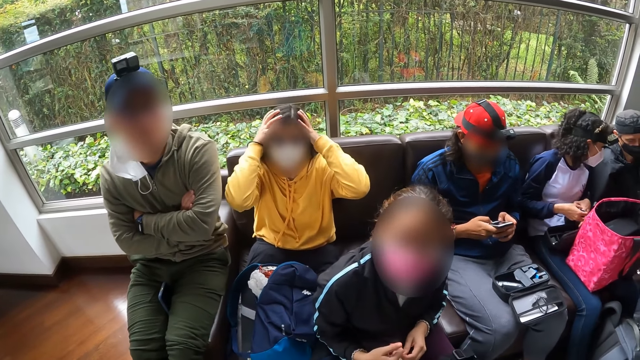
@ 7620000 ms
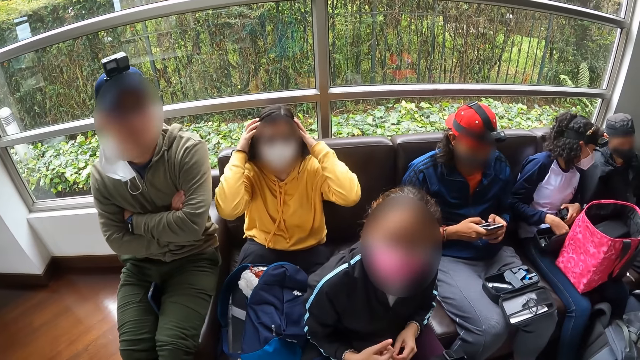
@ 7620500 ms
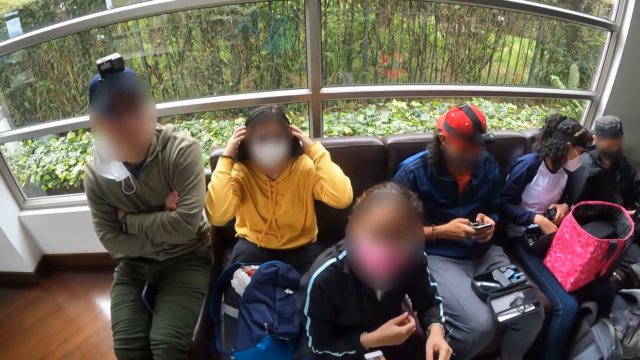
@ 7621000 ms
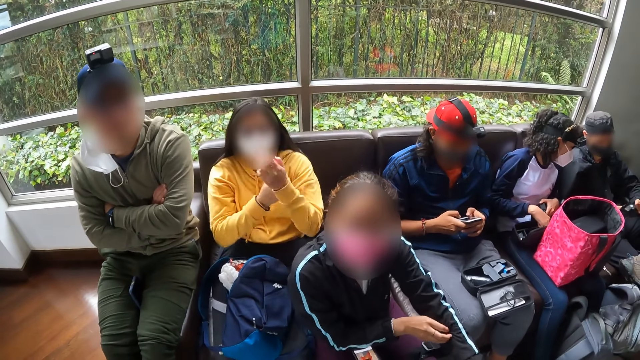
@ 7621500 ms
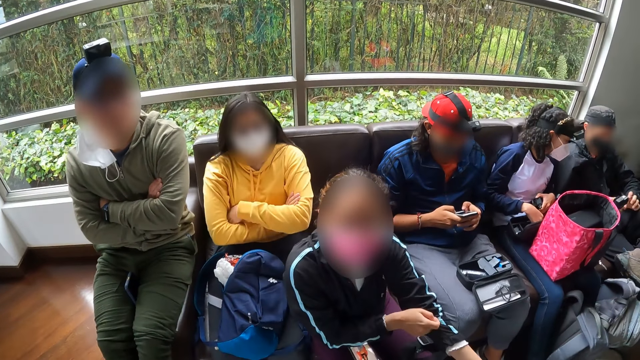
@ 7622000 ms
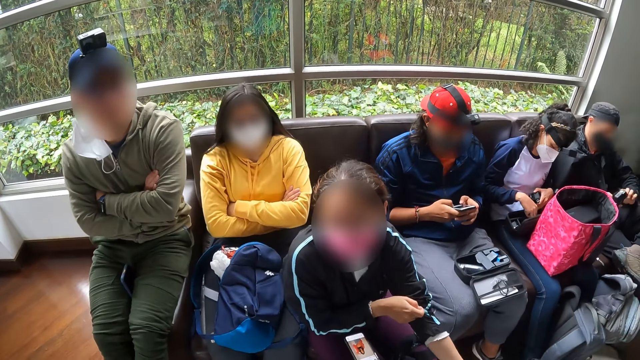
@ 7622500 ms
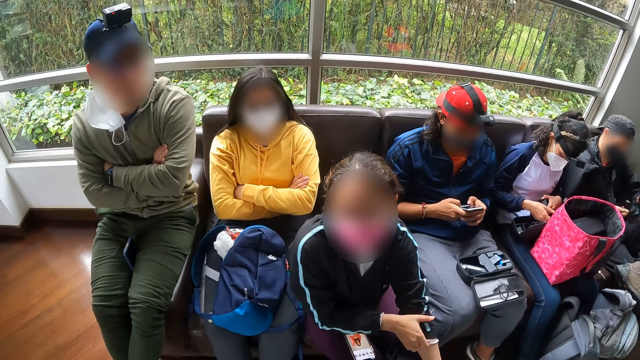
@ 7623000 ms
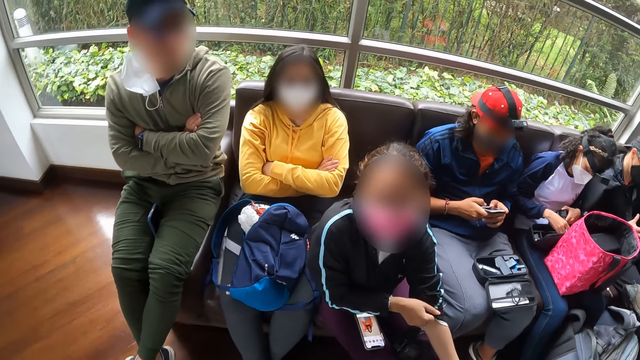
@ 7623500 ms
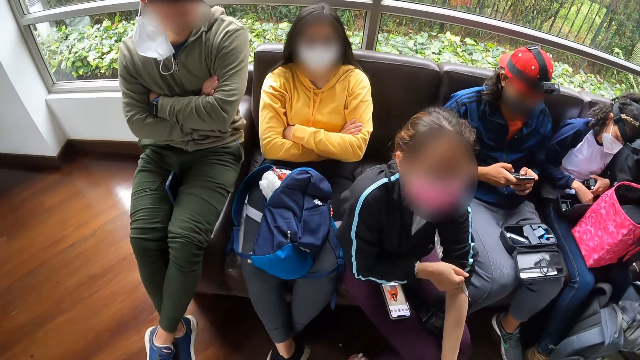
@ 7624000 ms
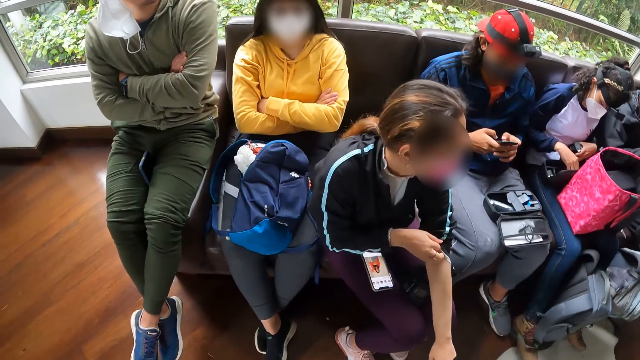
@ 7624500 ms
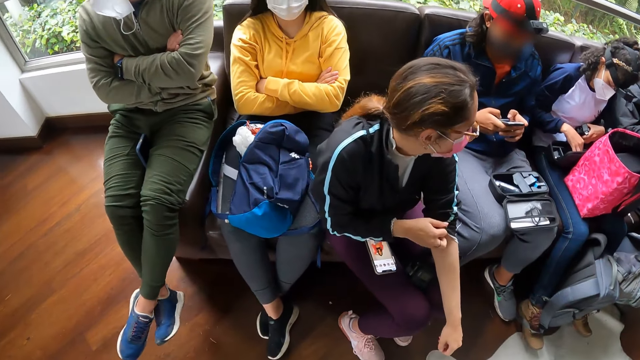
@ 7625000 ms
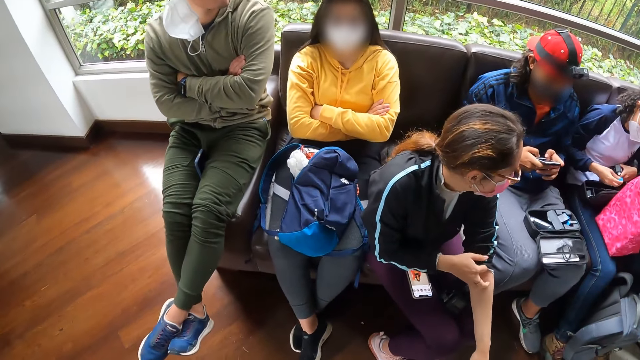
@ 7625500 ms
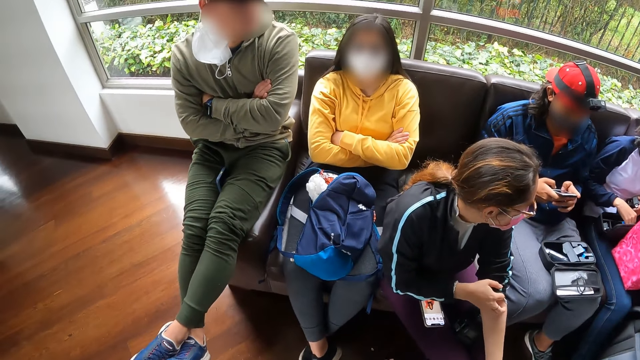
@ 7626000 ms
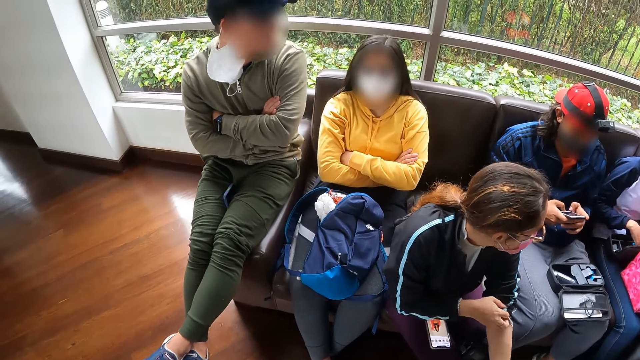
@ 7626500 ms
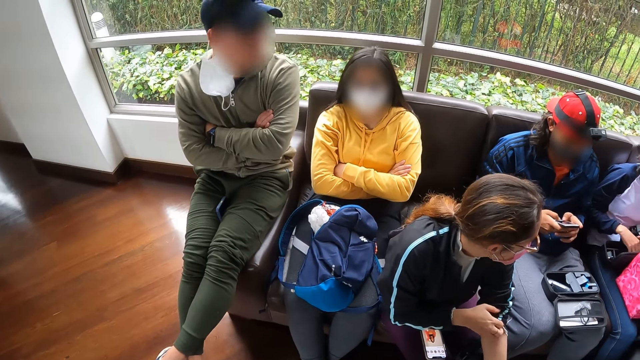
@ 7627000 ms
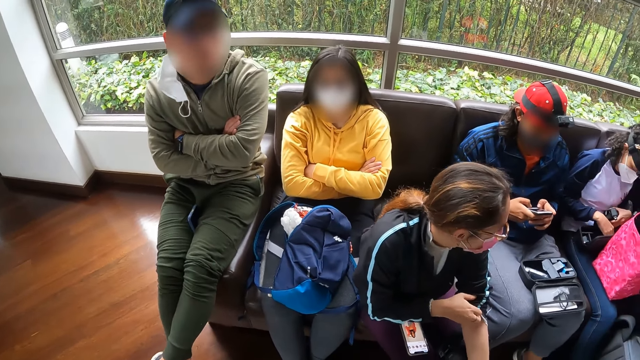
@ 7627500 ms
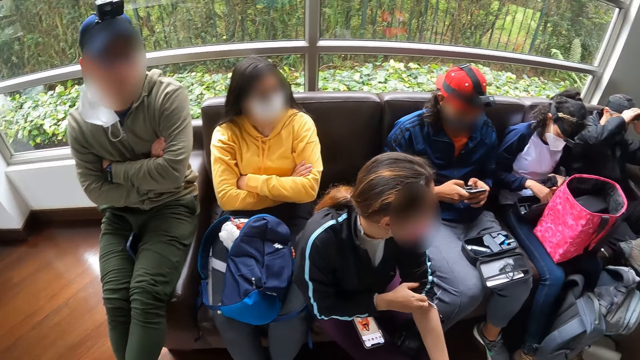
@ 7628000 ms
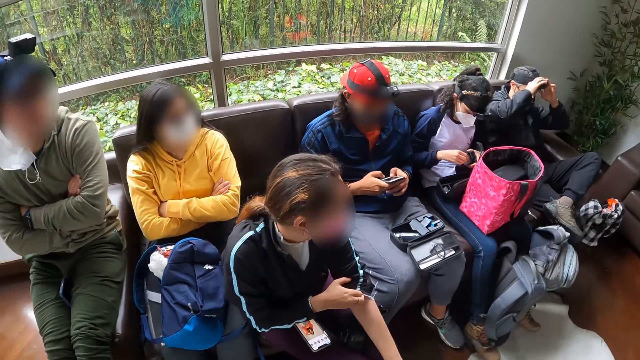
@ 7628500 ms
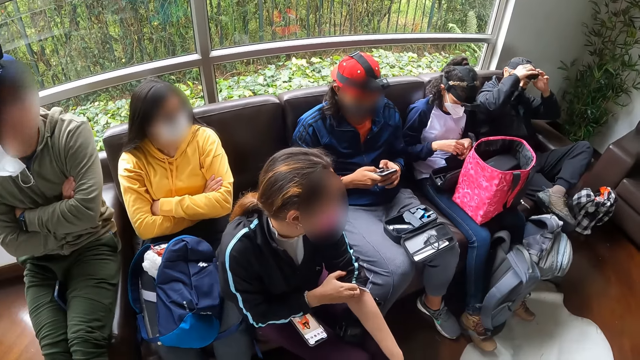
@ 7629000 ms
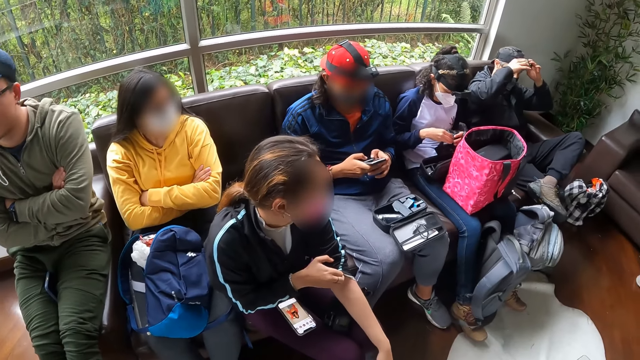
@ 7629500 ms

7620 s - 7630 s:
A woman puts the batteries in her right hand into the pouch on her legs. Another woman adjusts the sleeve of her jacket with her right hand. A third woman folds her arms on her chest. The second woman pulls the sleeve up. She scratches her left arm with her right hand. A man adjusts a camera on his head with both hands. The first woman takes some batteries from the pouch on her legs with her right hand. The camera wearer looks around. The first woman puts the batteries in her right hand into the camera in her left hand.

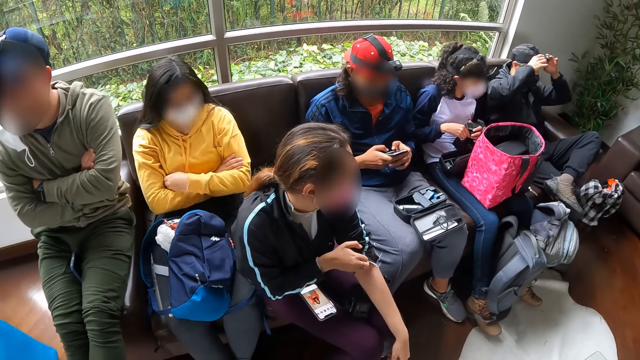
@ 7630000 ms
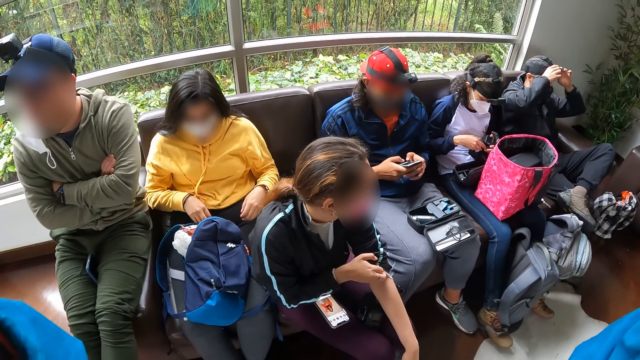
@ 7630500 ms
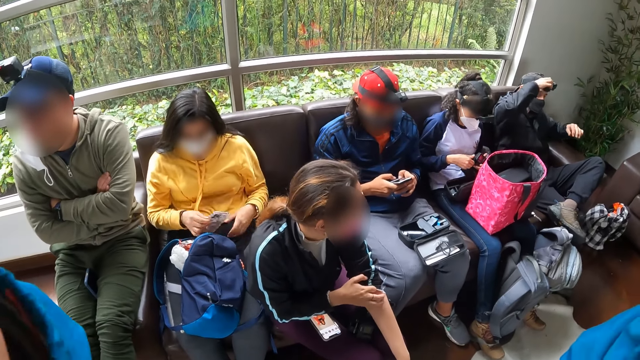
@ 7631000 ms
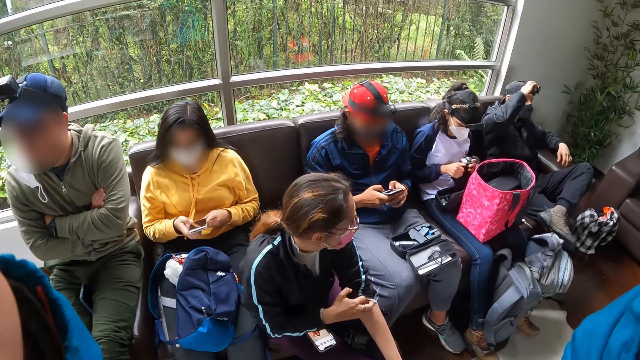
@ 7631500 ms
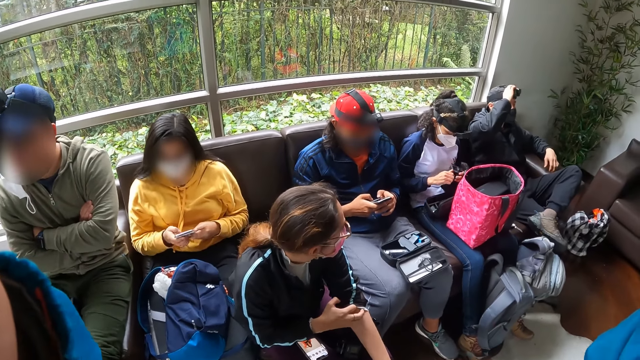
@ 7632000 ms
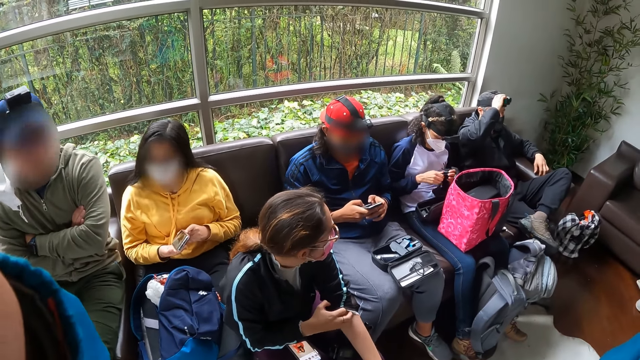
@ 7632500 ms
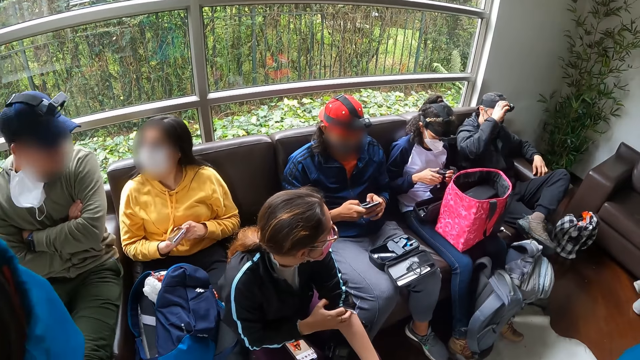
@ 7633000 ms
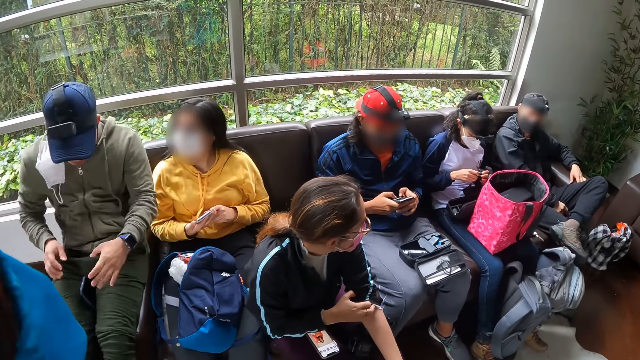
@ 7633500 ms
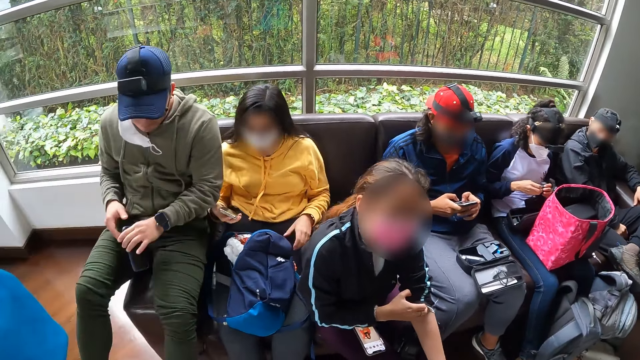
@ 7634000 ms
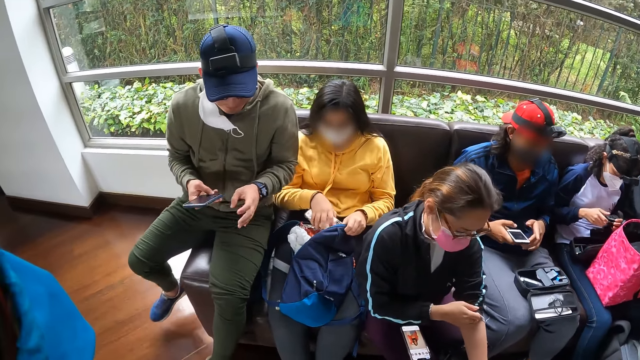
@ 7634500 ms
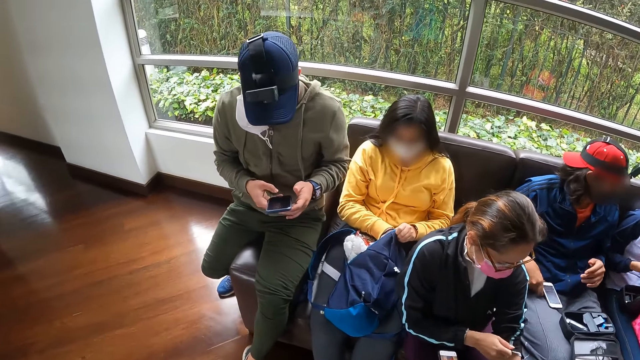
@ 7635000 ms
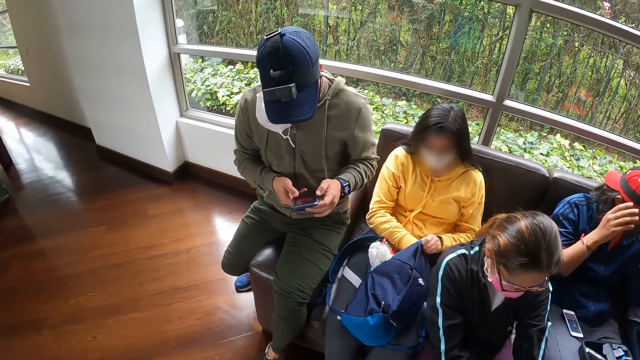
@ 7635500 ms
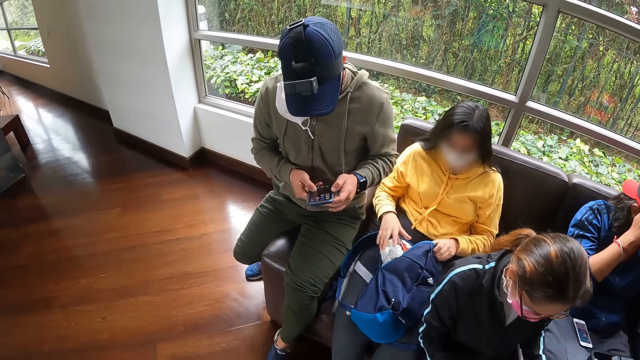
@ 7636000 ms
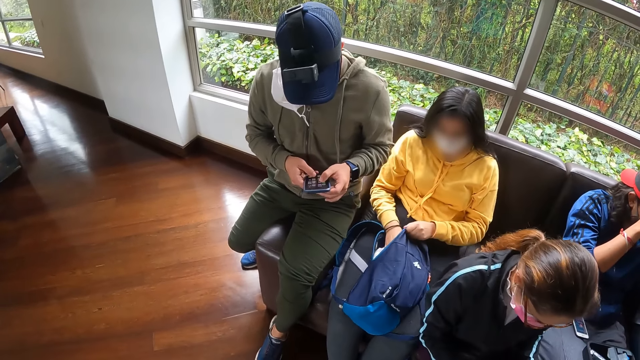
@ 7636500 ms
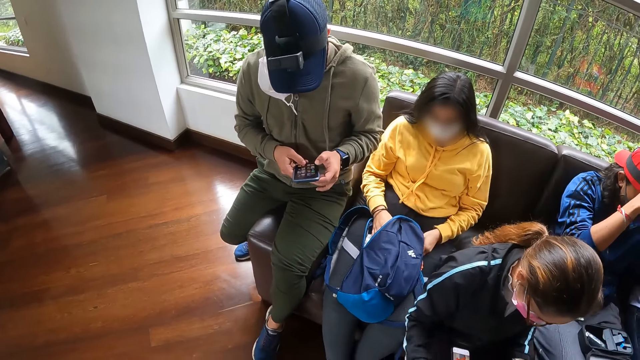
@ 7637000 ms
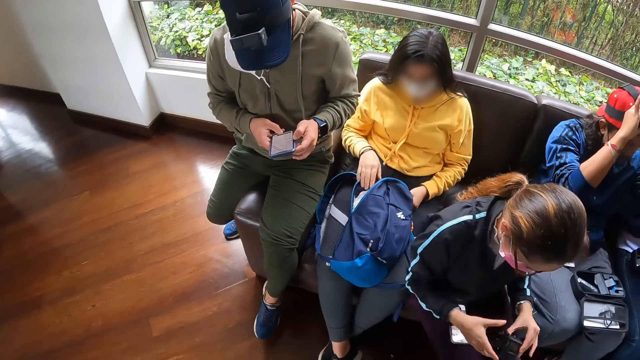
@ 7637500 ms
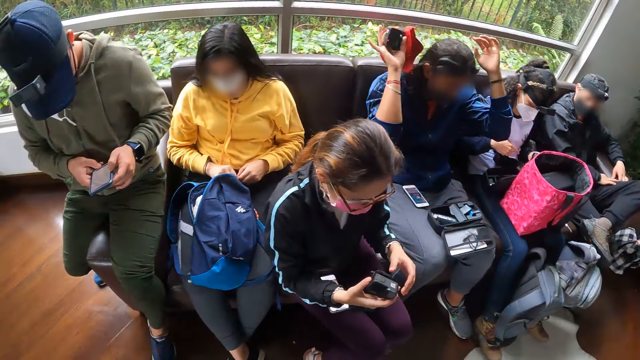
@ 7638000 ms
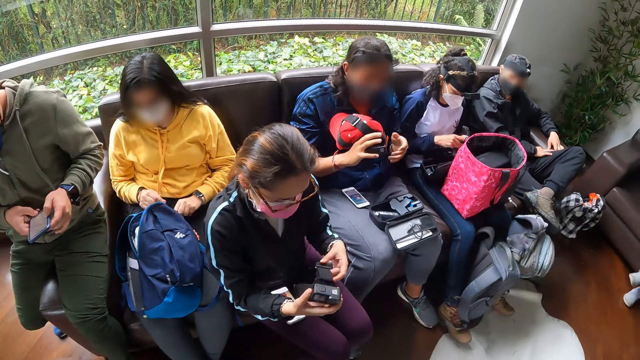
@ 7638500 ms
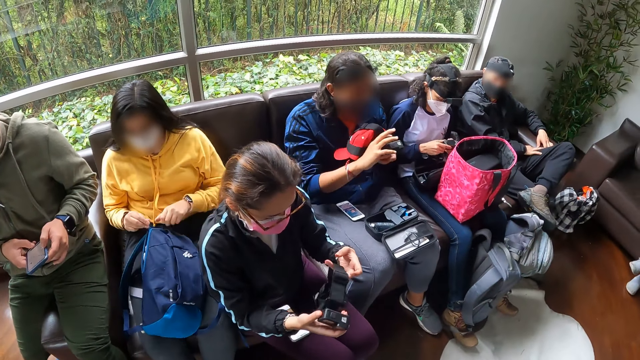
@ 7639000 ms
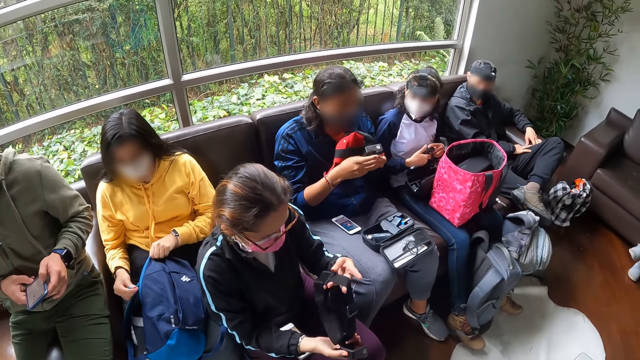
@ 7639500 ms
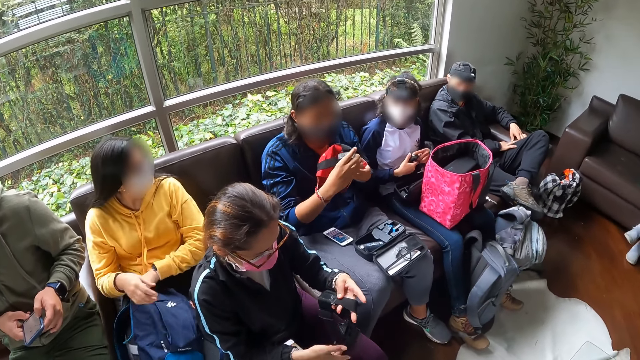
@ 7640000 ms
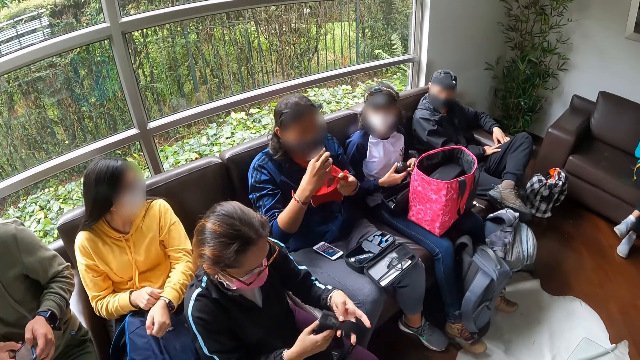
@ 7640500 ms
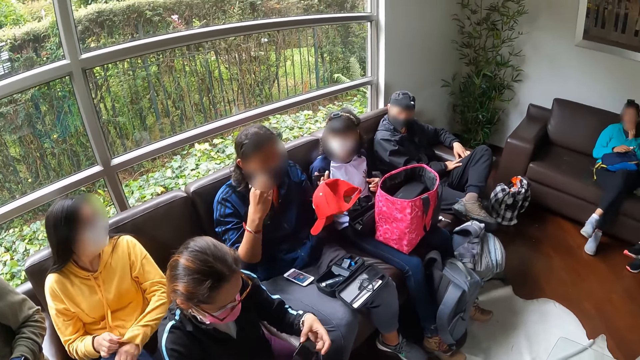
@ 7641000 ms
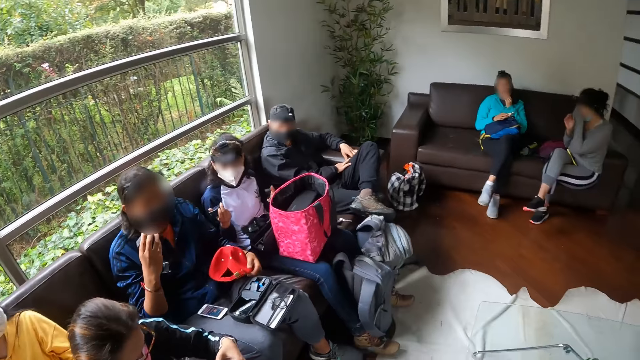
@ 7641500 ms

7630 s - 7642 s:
The camera wearer lifts both hands towards her face. The third woman takes the phone from her legs with her right hand. The first woman fiddles with the camera in her hands with both hands. The third woman holds the phone with both hands and interacts with the phone in her hands. The man takes a phone from a couch with his left hand. The third woman raises the cover of the backpack on her legs with her left hand. The man holds the phone with both hands. The third woman puts the phone in her right hand into the backpack. Another man drops the phone in his hands on his legs with his right hand. The second woman adjusts the sleeve of her shirt with her right hand. The first man interacts with the phone in his hands. The second man removes a cap with a camera on his head with both hands. The third woman pushes a nylon in the backpack on her legs with her right hand. She zips the backpack on her legs with both hands. The second woman takes a camera from her legs with her left hand. She fiddles with the camera in her hands. The second man holds the cap in his left hand. He removes the camera with his right hand from the cap in his left hand. The third woman adjusts the sleeve of her sweater with her right hand. The first woman passes the camera in her left hand to her right hand. The second man folds the cap in his left hand on his legs.
